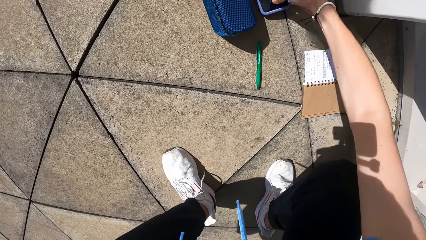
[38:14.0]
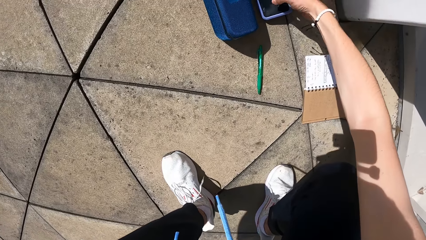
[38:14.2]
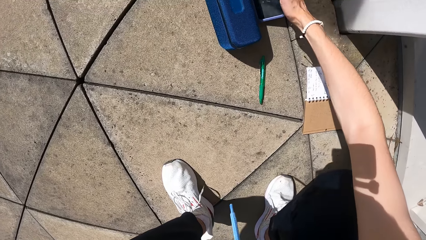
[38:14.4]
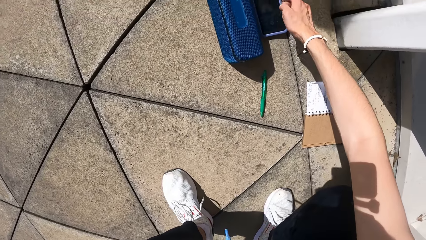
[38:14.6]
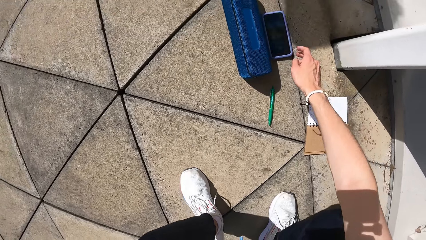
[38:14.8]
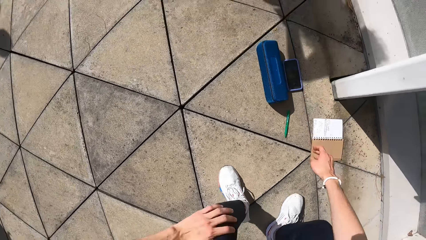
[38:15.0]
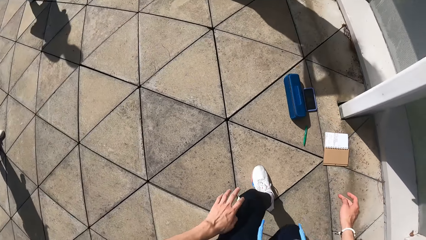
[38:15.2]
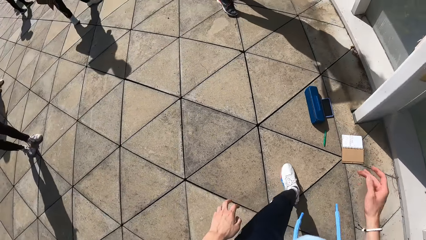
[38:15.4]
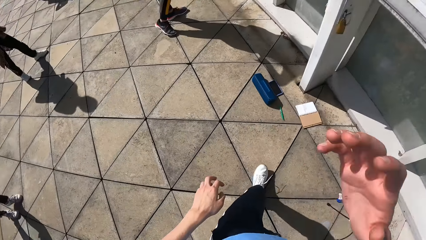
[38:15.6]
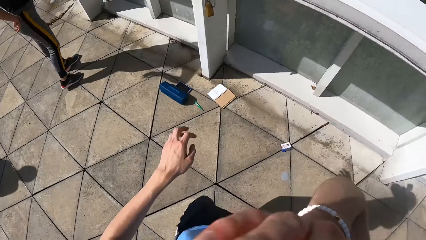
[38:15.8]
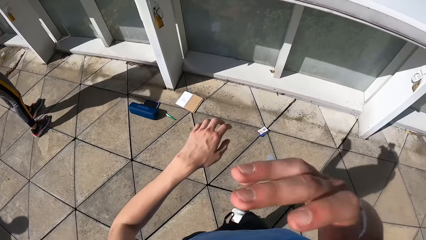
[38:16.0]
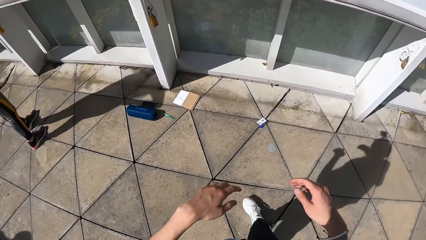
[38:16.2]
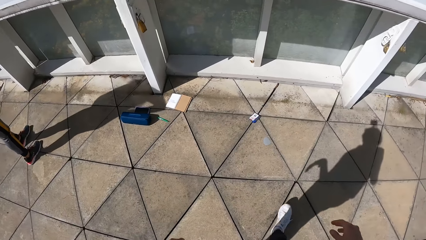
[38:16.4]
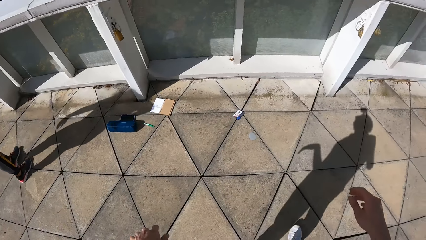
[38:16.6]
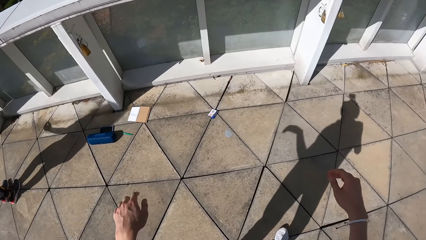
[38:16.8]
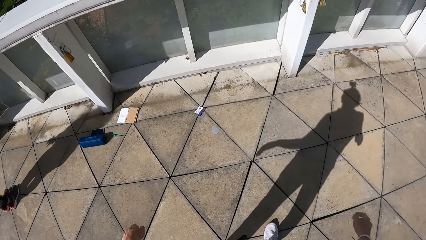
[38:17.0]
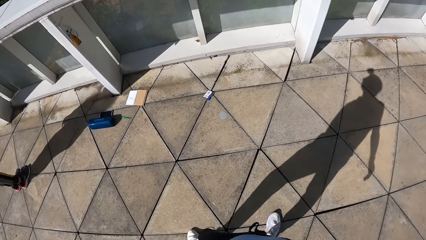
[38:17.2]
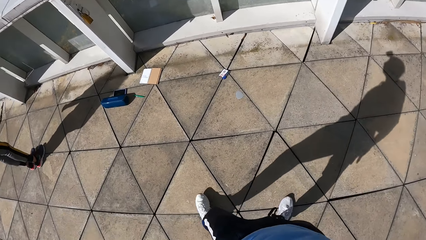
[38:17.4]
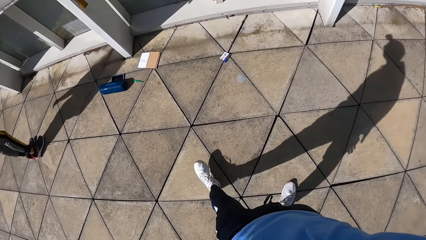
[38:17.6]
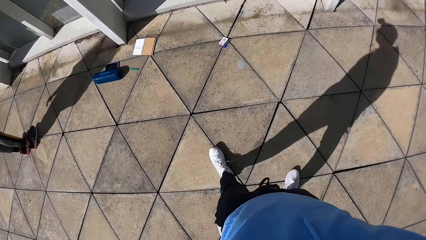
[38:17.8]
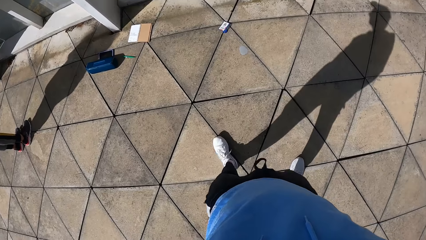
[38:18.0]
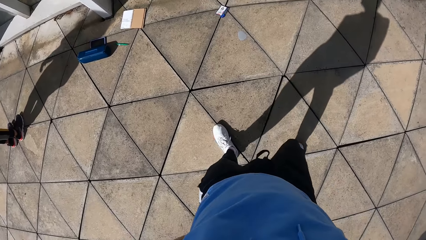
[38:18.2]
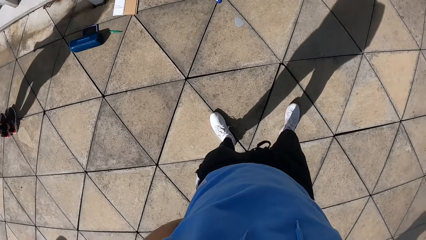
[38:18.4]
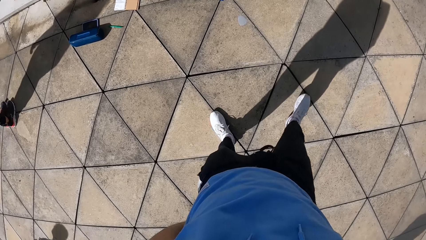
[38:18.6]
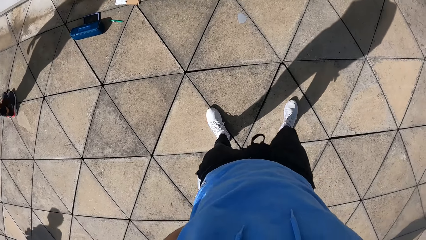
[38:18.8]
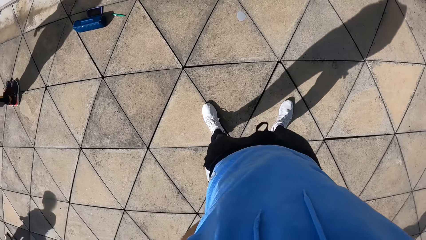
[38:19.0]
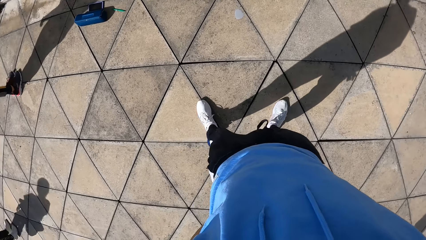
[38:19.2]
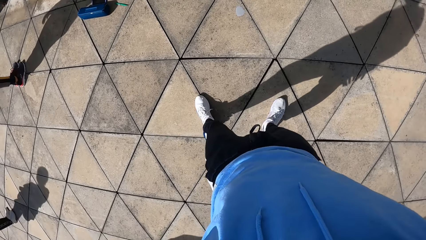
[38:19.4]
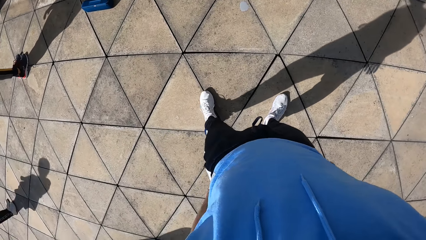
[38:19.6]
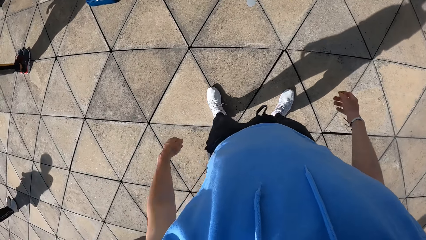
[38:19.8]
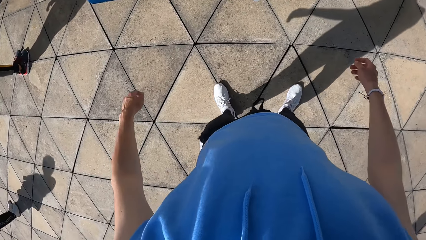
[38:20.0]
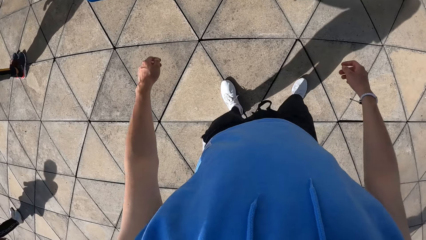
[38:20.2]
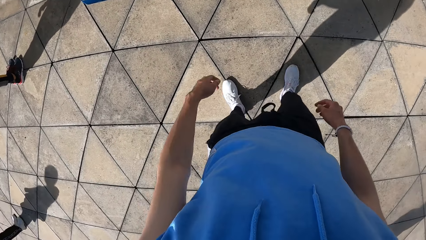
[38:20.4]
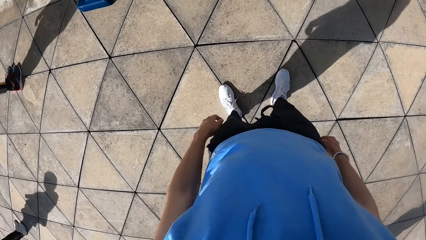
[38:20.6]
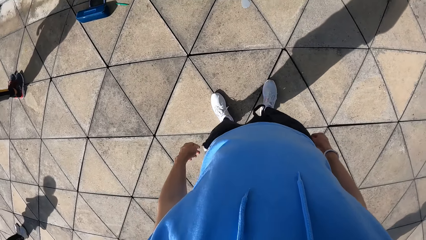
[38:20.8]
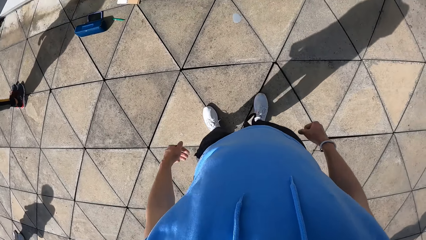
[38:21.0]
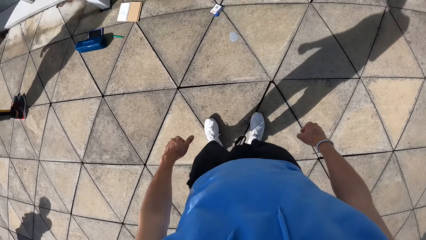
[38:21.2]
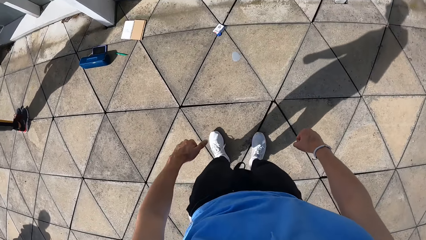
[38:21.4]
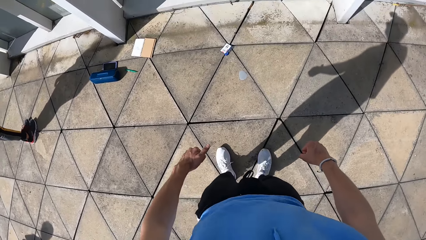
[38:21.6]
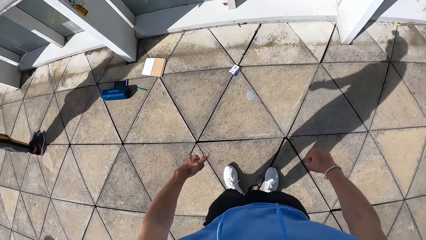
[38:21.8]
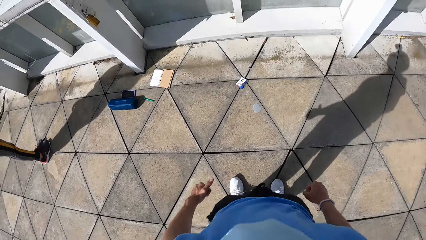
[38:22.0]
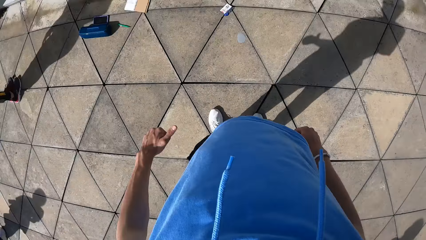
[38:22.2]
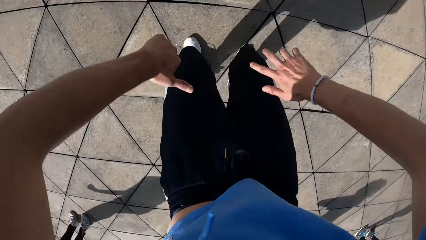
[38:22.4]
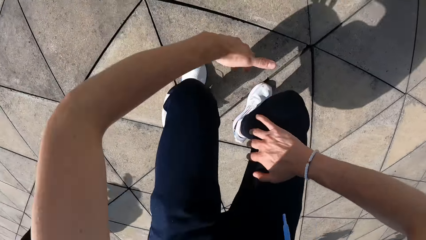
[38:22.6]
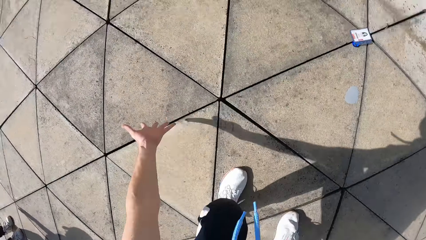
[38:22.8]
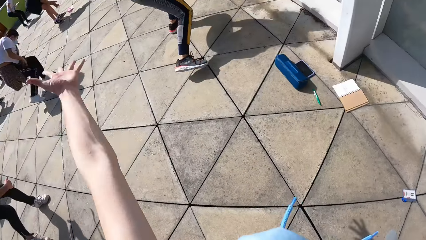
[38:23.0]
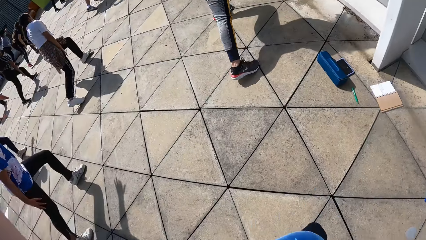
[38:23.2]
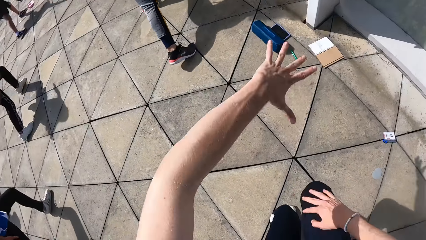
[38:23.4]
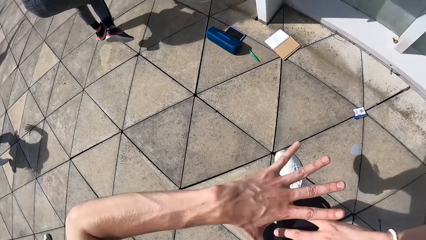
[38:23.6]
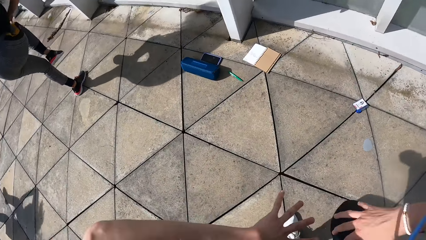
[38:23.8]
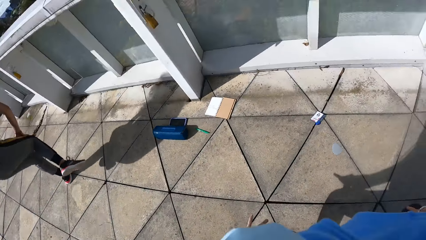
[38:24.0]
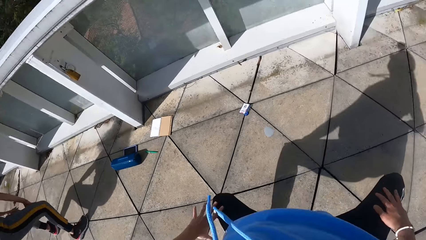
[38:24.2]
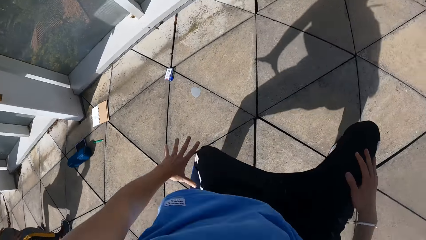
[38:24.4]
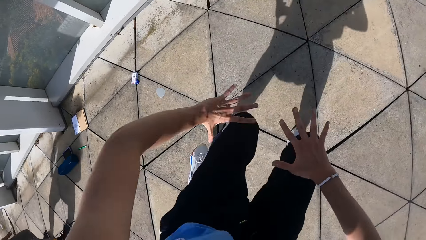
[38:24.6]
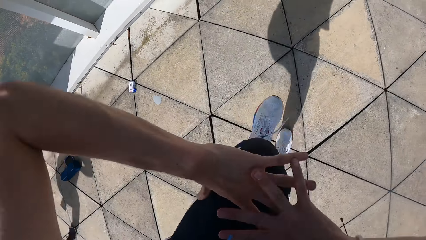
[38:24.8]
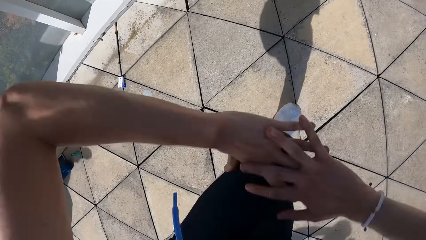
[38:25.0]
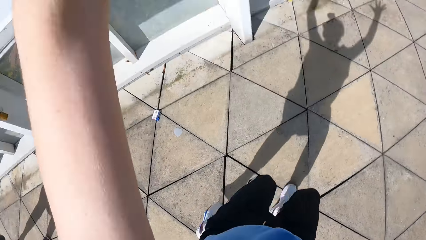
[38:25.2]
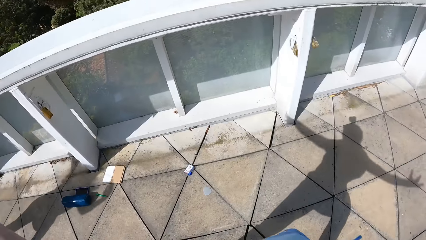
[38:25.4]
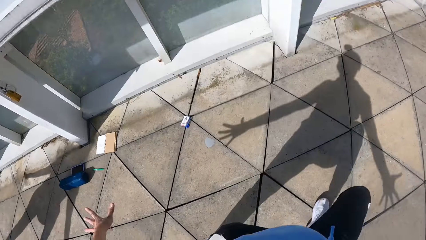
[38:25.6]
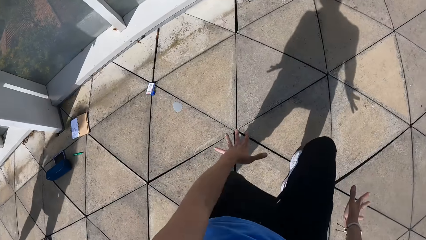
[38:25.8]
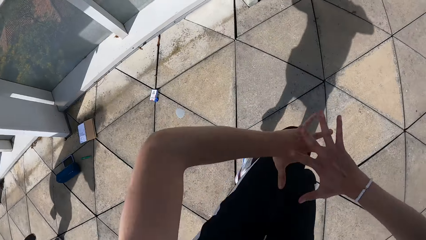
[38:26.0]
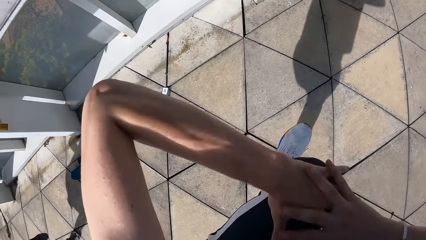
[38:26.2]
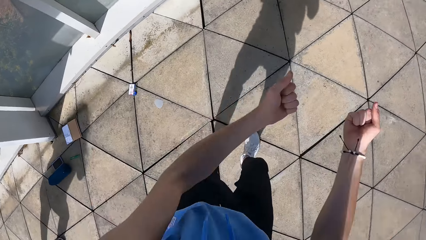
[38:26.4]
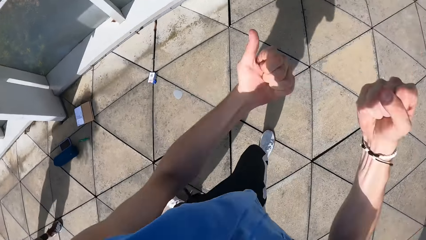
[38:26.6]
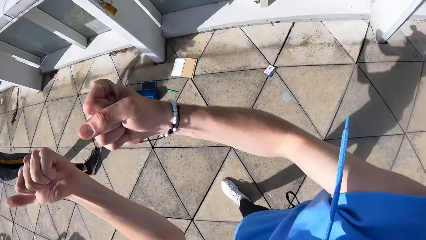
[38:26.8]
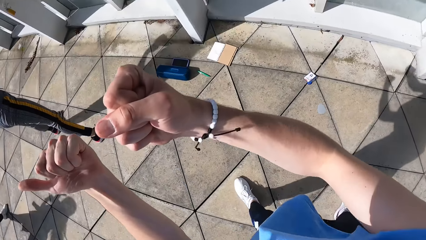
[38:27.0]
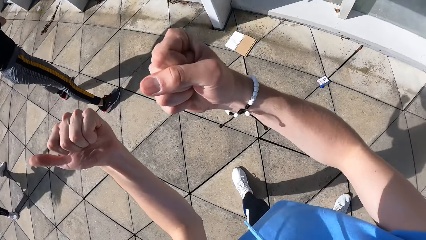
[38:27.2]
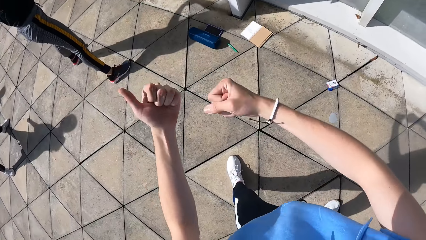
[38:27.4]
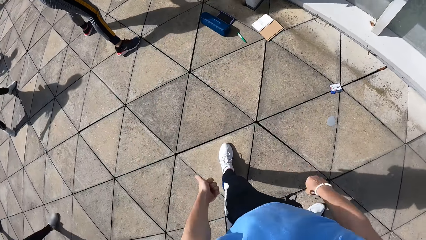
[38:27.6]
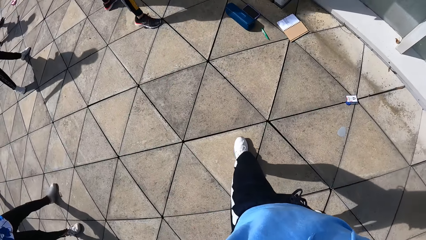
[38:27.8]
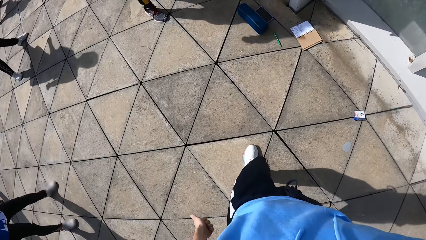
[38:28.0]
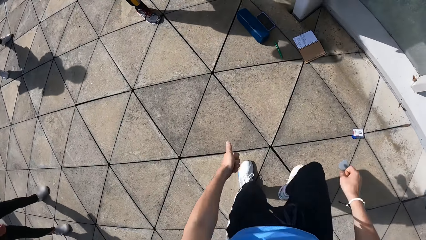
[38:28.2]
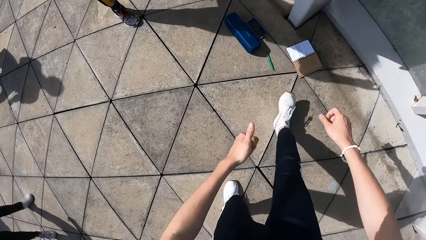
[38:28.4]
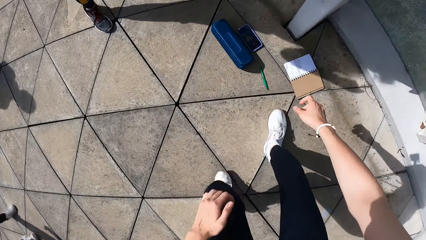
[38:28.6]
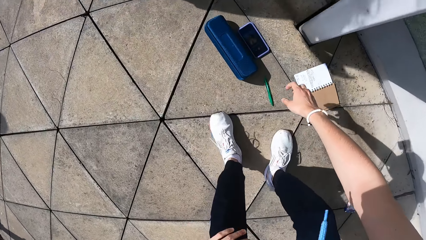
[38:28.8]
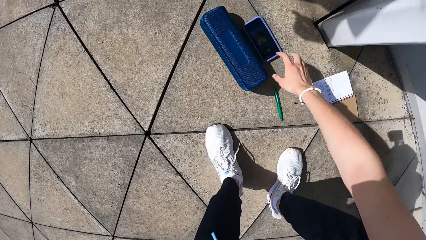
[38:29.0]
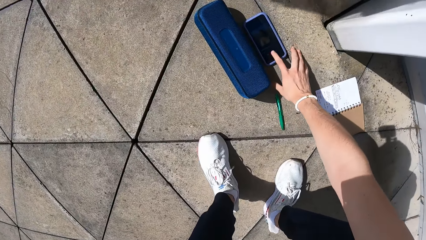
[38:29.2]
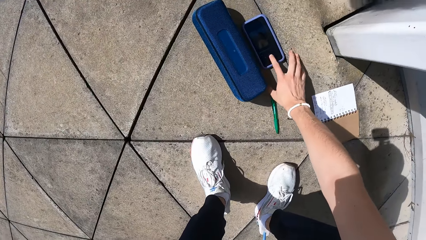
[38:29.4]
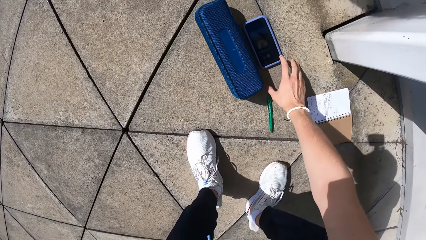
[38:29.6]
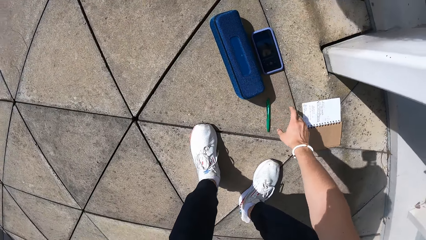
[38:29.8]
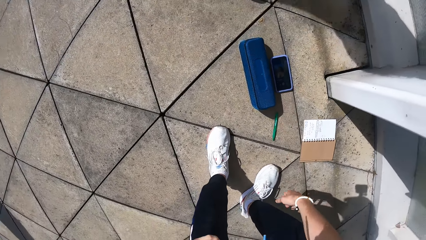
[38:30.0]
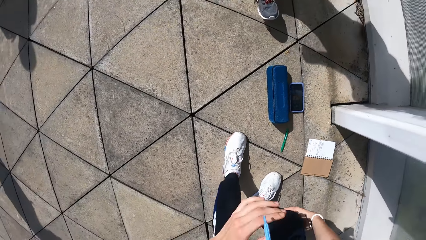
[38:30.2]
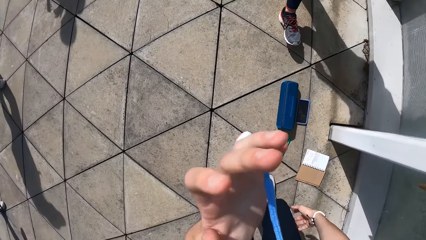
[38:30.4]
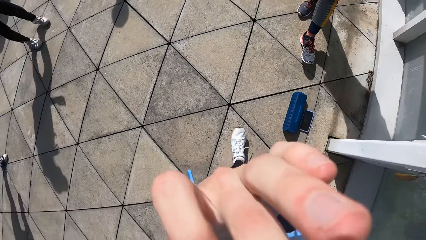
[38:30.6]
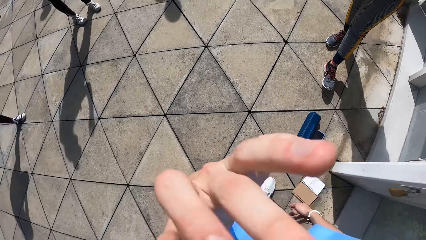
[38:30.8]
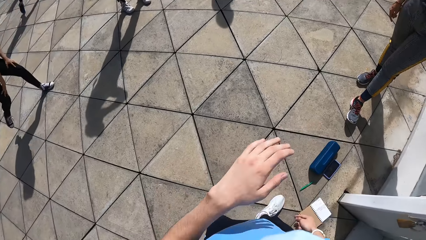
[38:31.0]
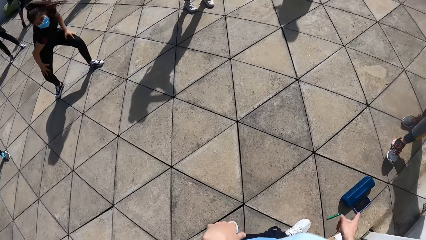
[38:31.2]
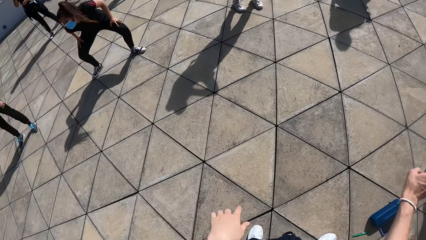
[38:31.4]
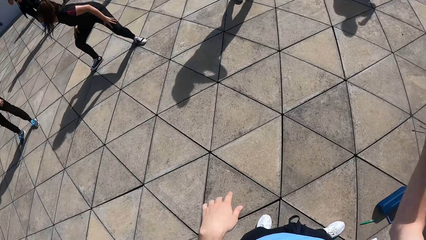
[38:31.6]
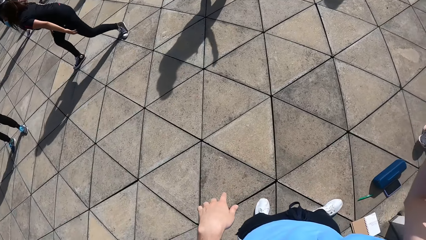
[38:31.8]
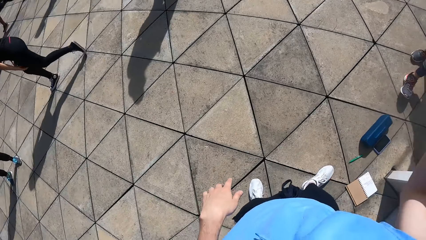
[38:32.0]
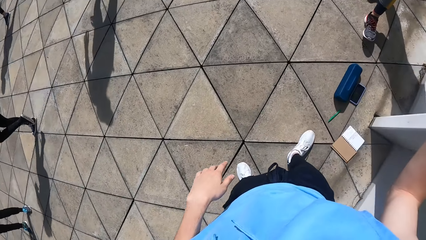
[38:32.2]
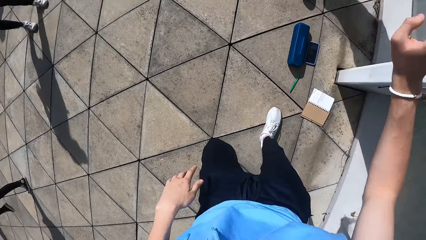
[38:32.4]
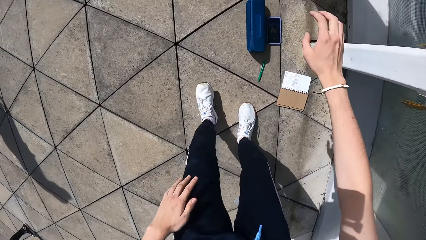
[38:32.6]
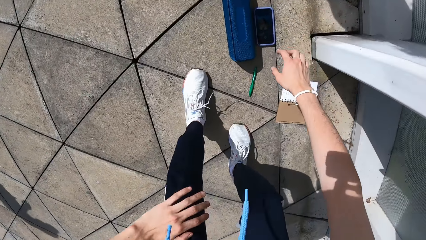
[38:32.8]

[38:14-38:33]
The camera wearer drops the phone on the ground with his right hand. He moves backwards, touches the face, moves around and dances. A lady dances. The camera wearer walks towards the phone and squats. He touches the phone on the ground with his right hand. He stands, touches the face, moves the hands and squats.
